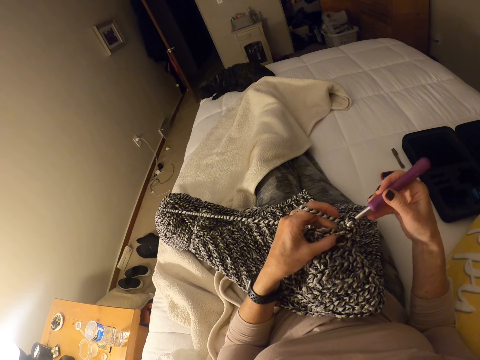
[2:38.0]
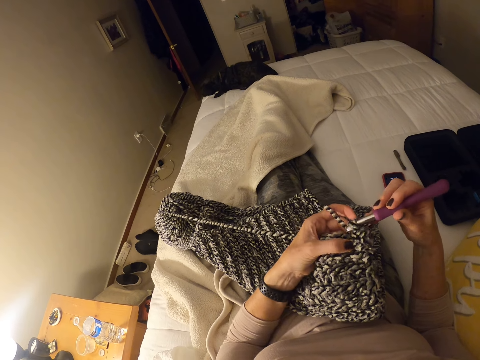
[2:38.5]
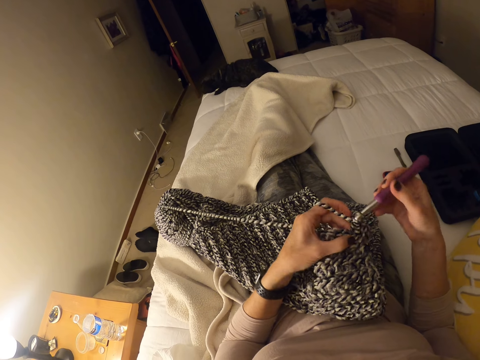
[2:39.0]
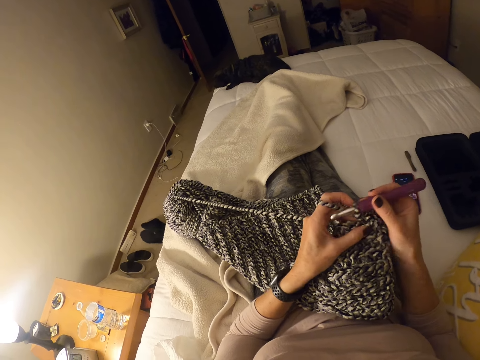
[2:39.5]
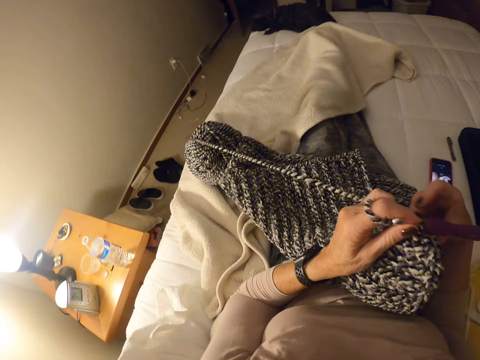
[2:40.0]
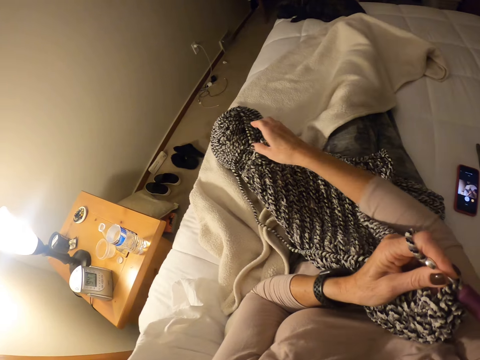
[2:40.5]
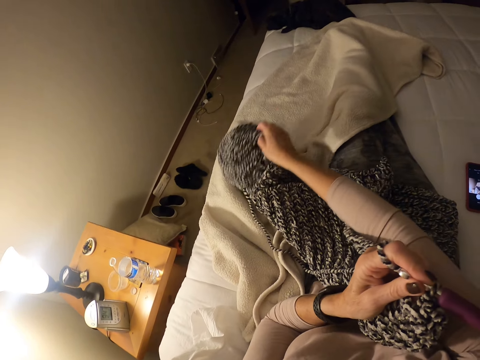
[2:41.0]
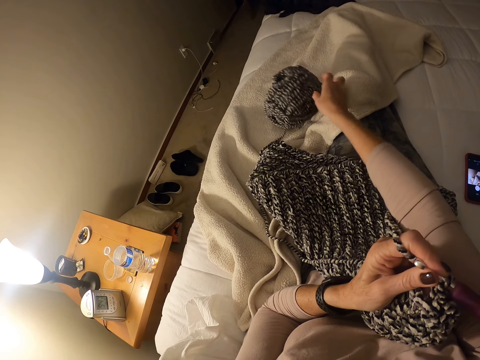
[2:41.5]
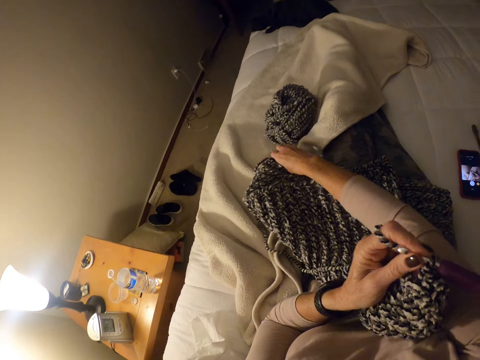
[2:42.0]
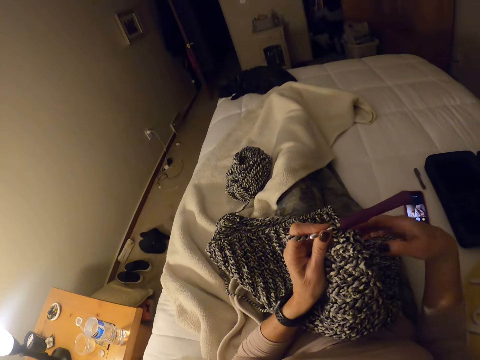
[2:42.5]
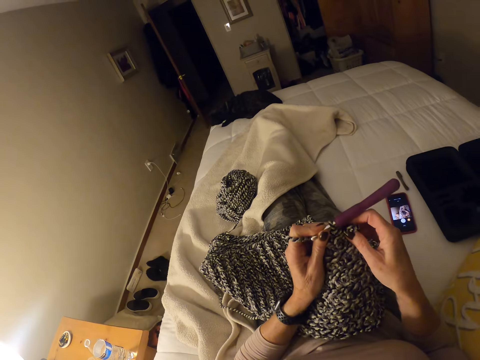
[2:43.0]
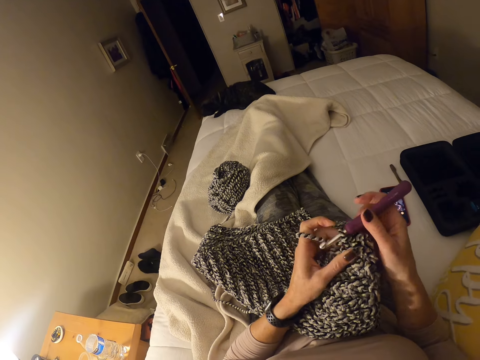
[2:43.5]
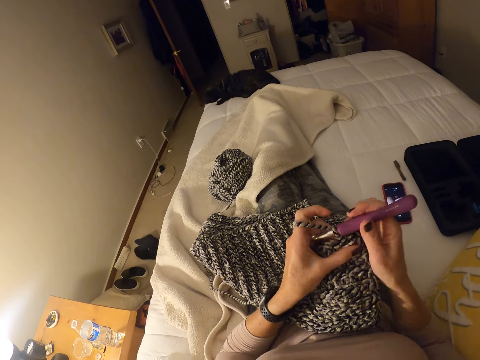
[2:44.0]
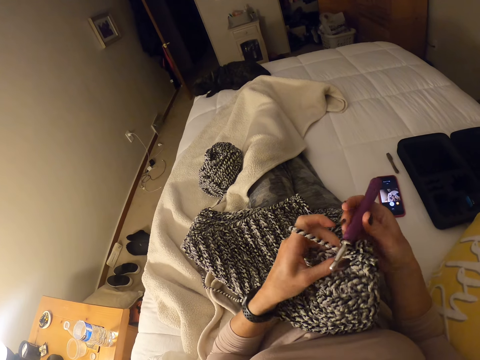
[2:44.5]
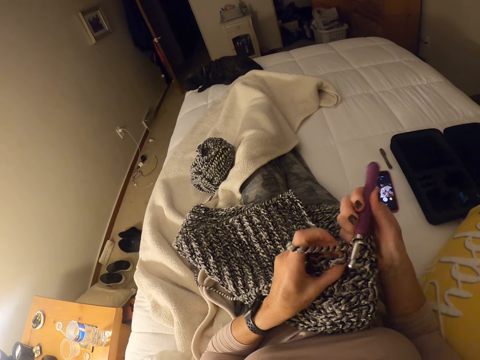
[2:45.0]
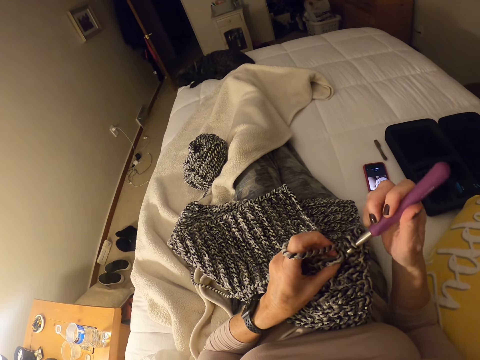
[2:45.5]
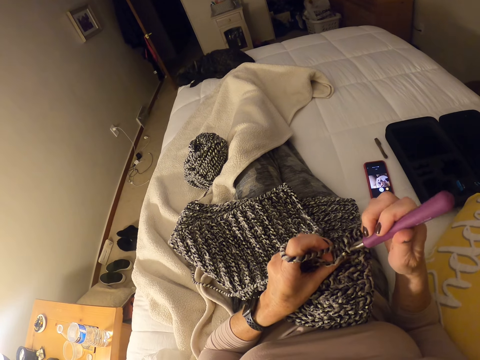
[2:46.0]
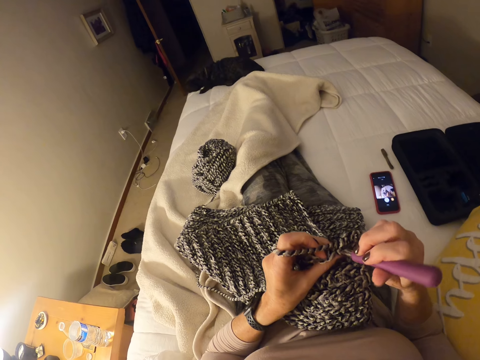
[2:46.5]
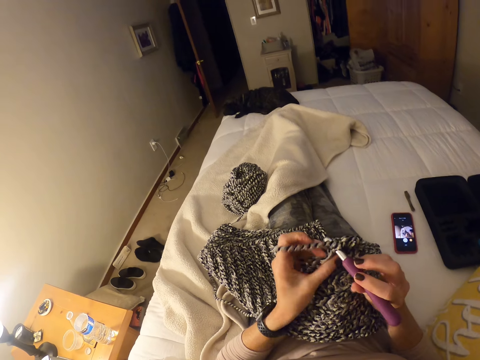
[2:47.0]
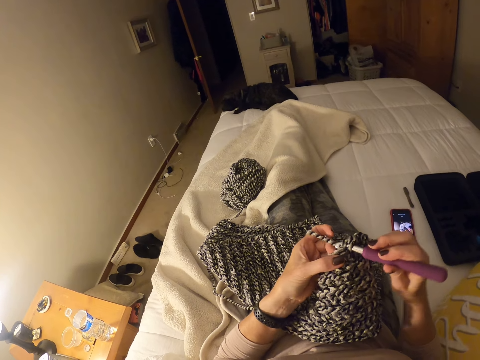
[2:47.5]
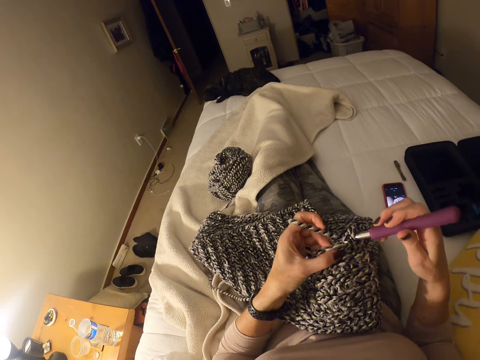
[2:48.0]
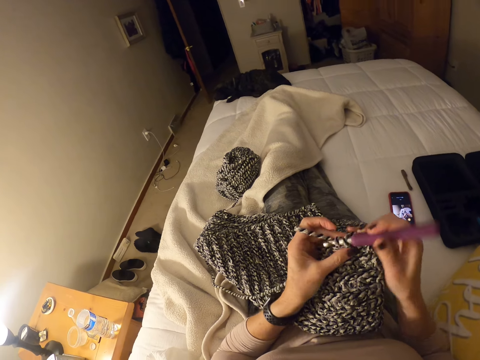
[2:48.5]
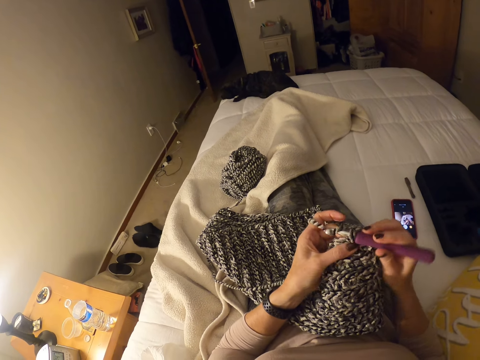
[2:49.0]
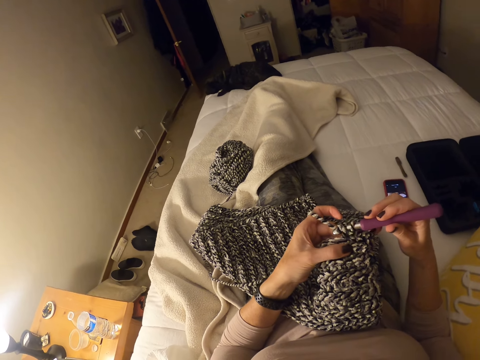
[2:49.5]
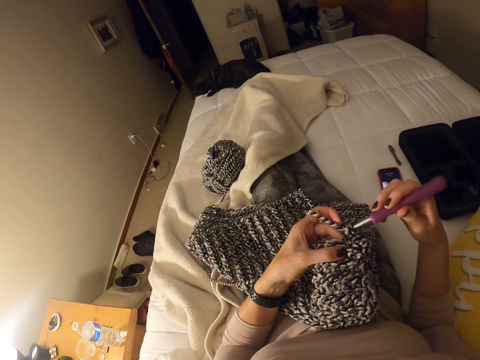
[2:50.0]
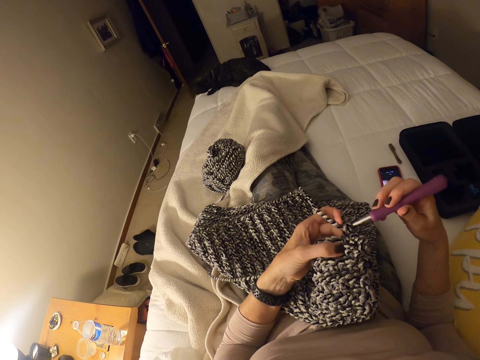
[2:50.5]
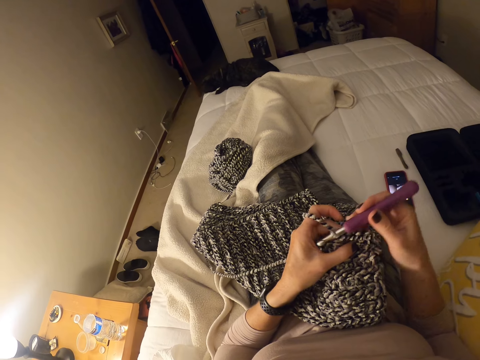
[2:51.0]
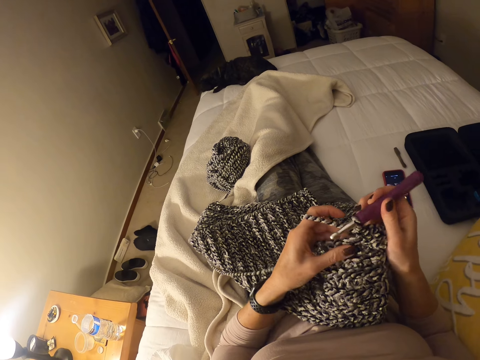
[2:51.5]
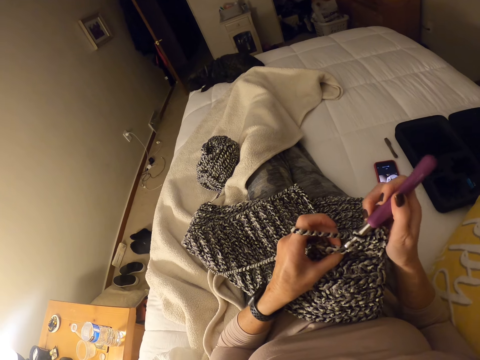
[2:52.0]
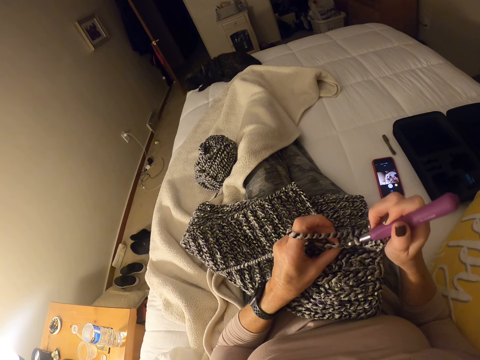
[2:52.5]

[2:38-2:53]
The camera wearer moves the yarn on the bed. They hold the cotton yarn and put down the cotton yarn. They hold the crochet hook. They knit the sweater fabric.

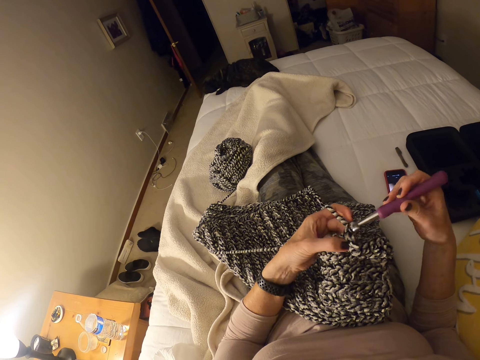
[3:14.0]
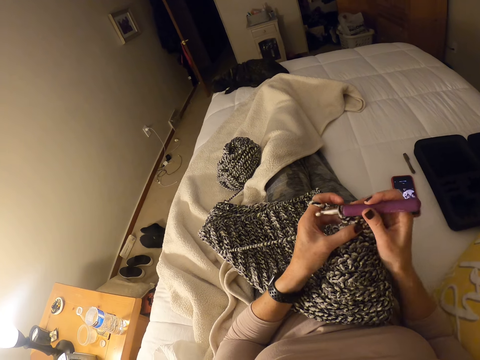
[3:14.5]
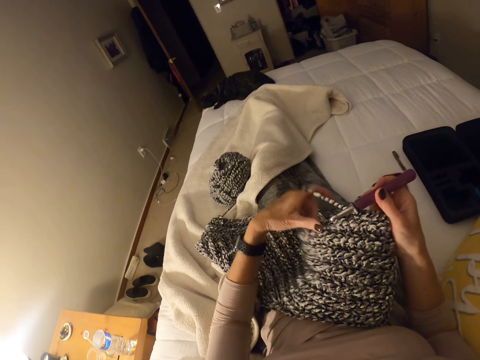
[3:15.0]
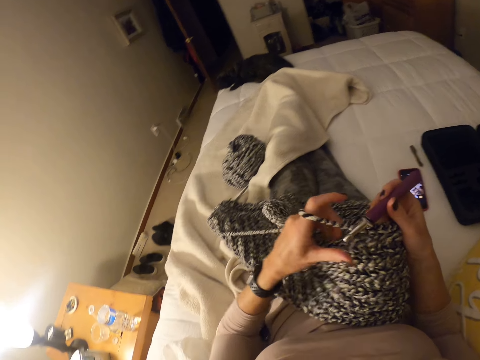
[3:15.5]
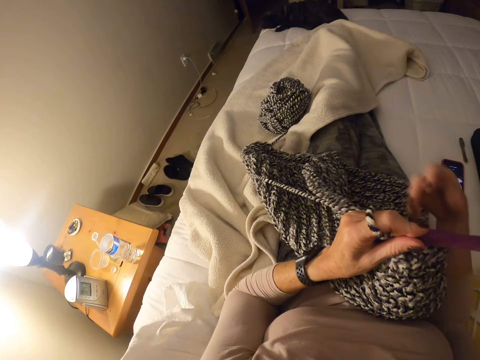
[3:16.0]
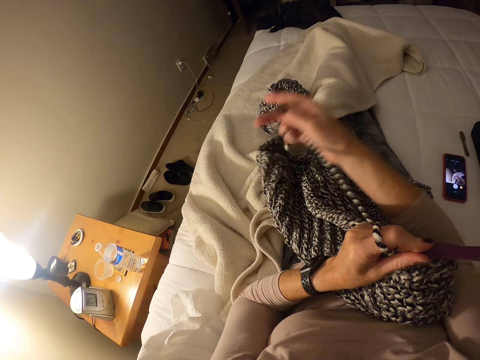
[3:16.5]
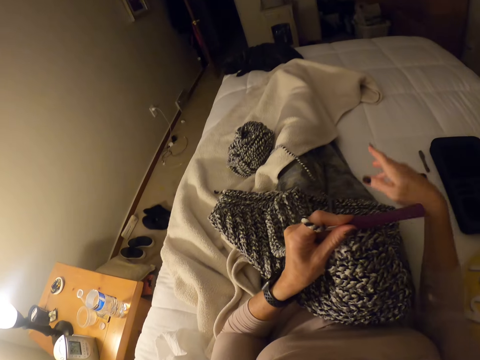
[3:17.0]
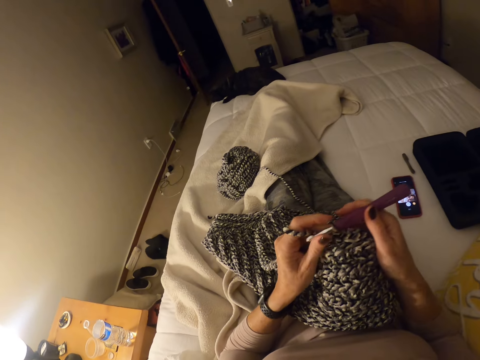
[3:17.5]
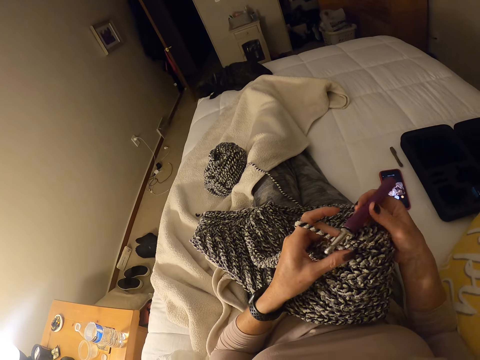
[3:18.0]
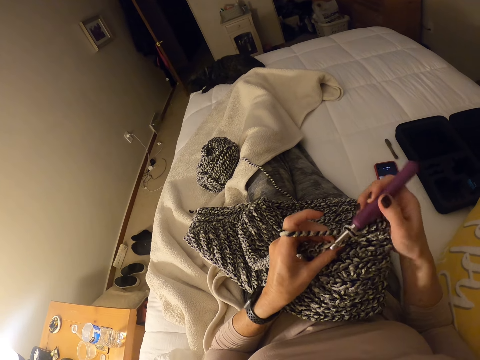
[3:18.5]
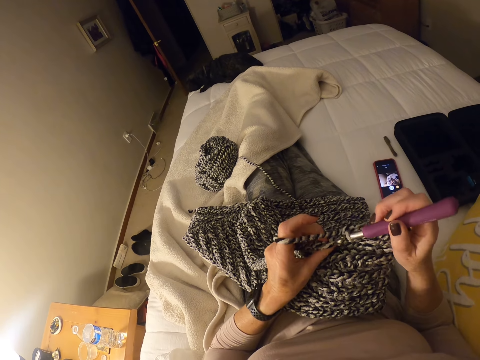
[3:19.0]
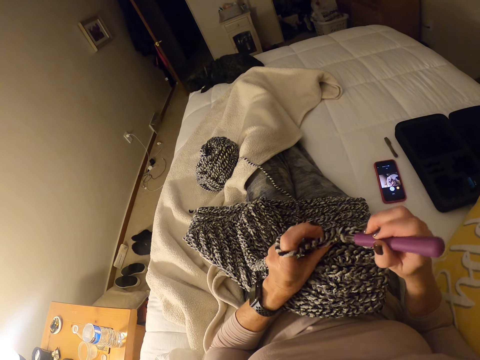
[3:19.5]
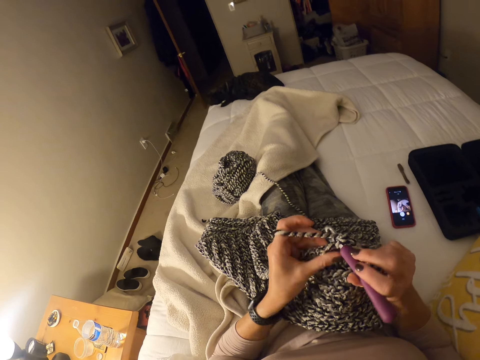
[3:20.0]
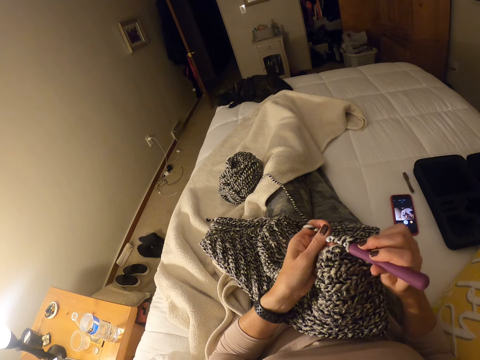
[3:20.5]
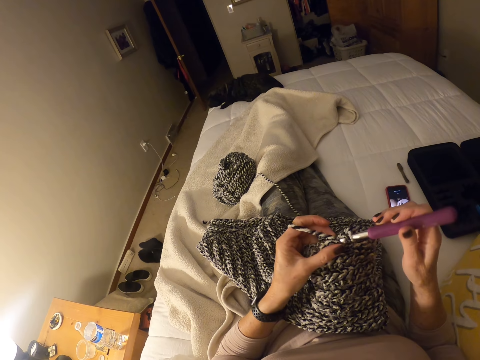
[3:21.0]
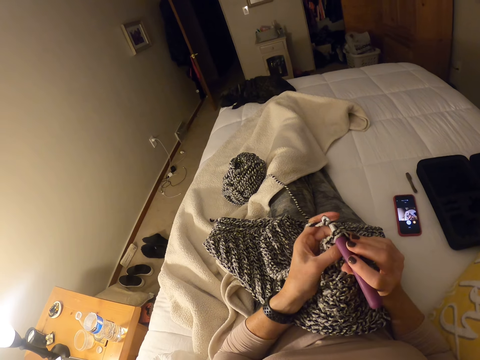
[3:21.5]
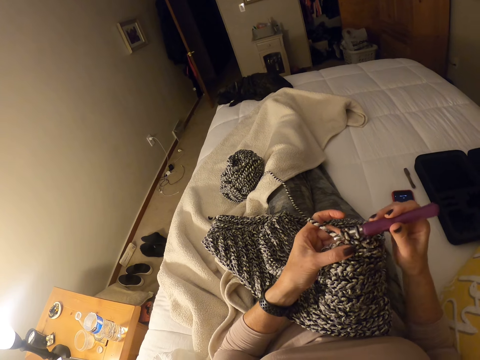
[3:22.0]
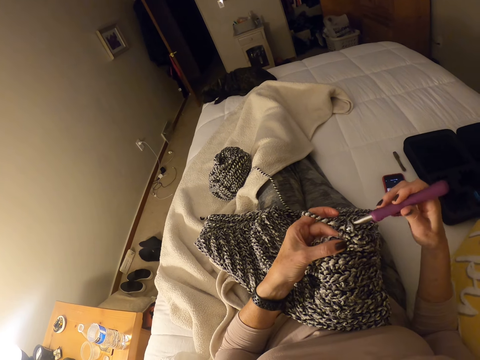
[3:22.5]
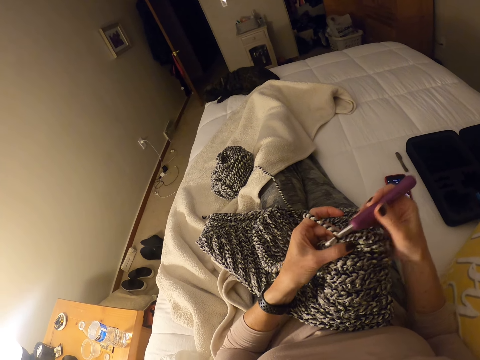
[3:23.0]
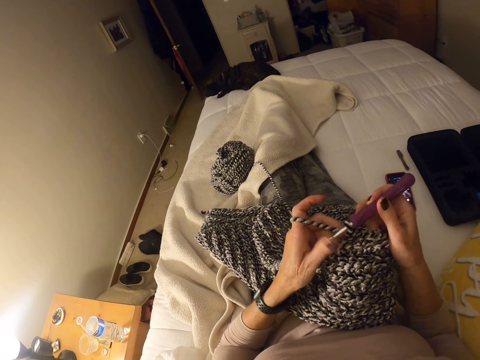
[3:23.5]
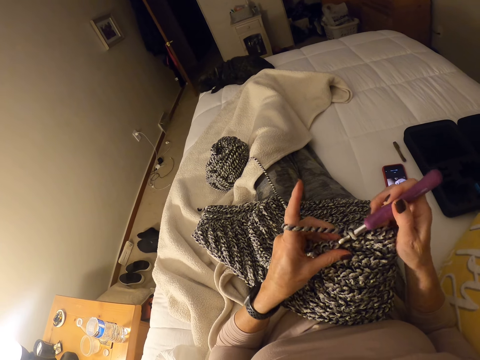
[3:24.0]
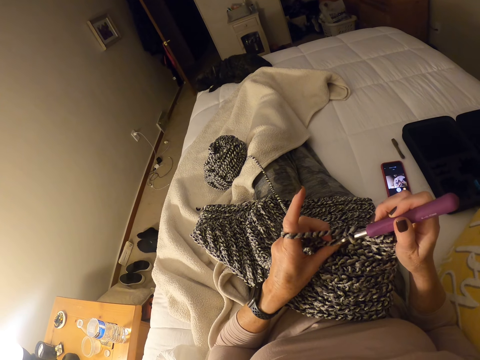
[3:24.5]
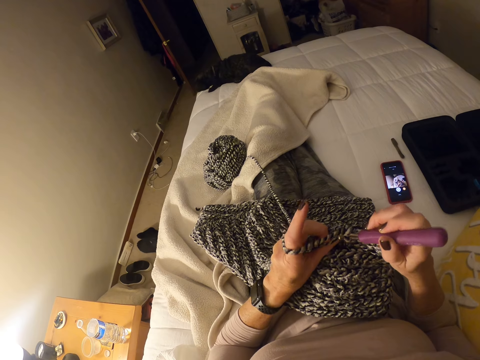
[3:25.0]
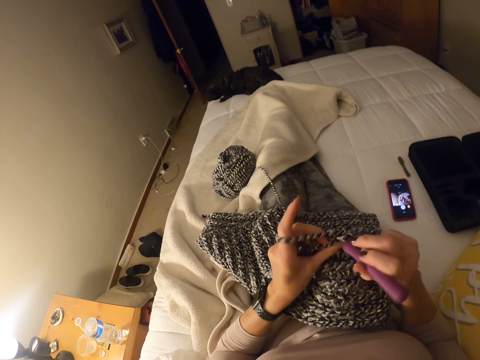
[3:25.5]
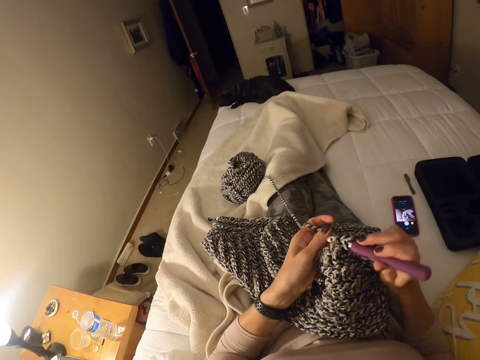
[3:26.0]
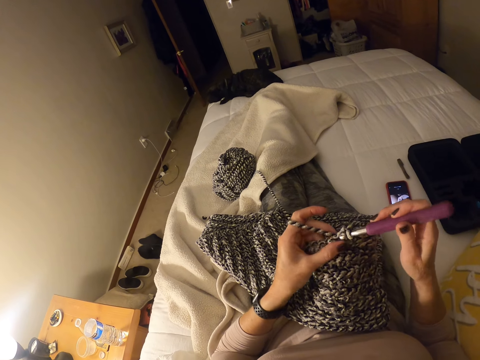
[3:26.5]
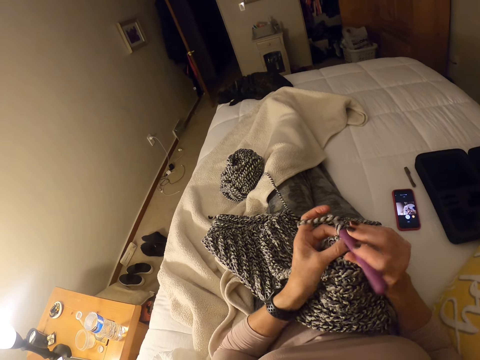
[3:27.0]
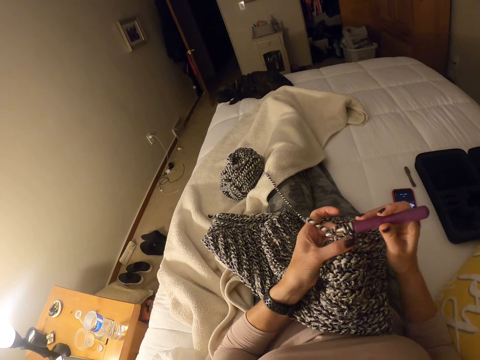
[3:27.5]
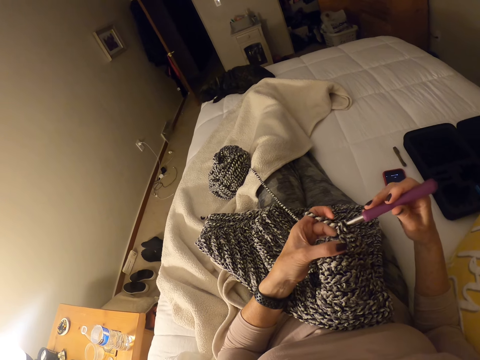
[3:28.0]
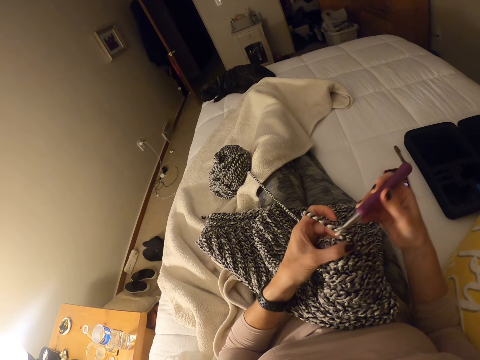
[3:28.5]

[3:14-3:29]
The camera wearer lifts the sweater fabric and holds down the sweater fabric on his lap. He moves the yarn on the bed. He holds the thread. He holds the crochet hook. He knits the sweater fabric.
